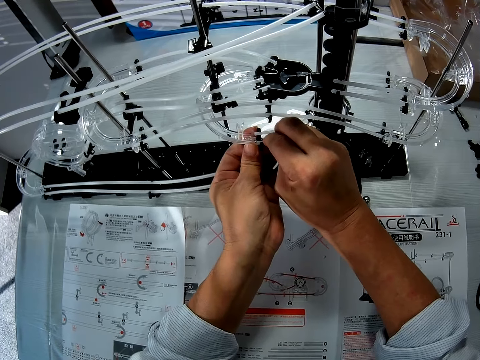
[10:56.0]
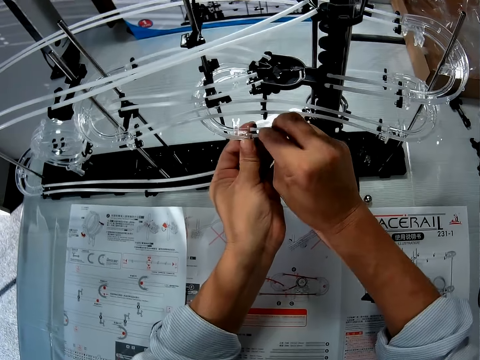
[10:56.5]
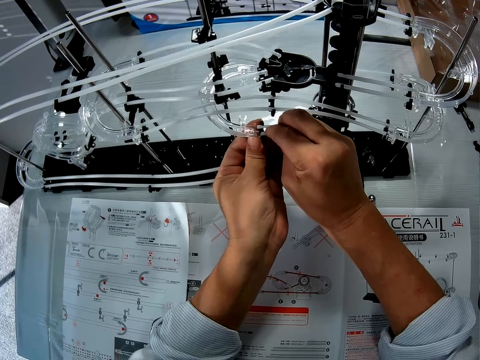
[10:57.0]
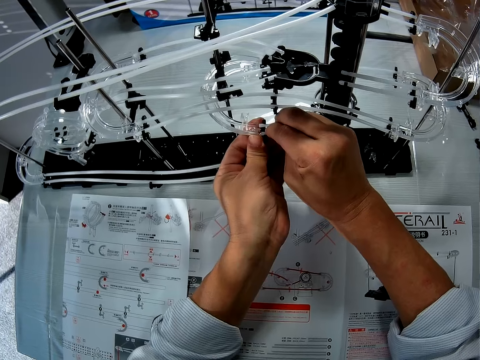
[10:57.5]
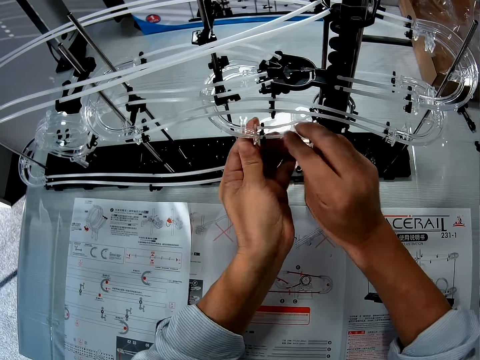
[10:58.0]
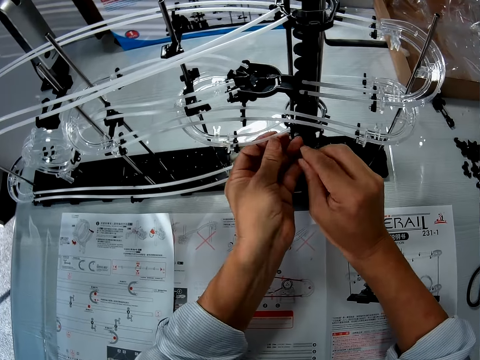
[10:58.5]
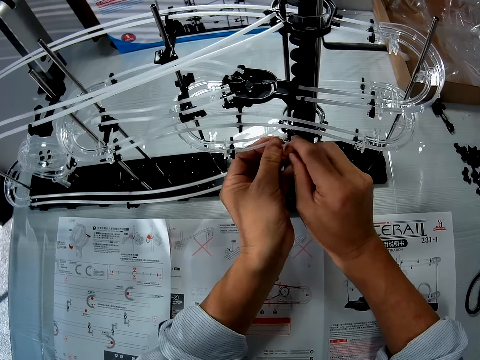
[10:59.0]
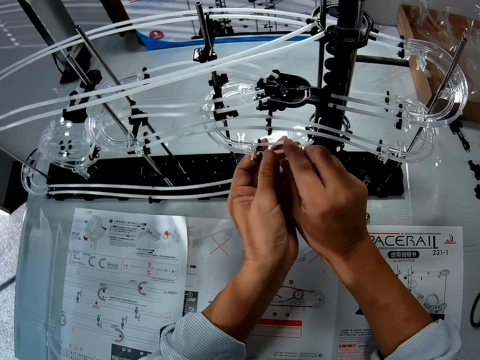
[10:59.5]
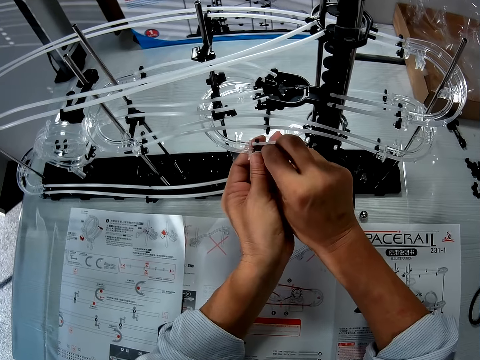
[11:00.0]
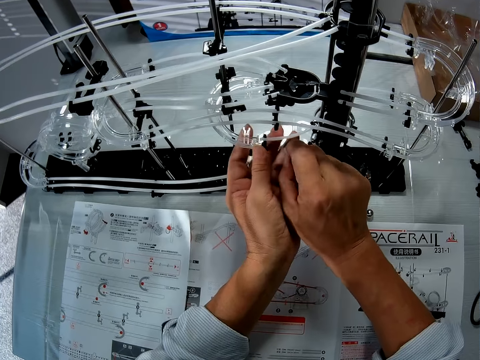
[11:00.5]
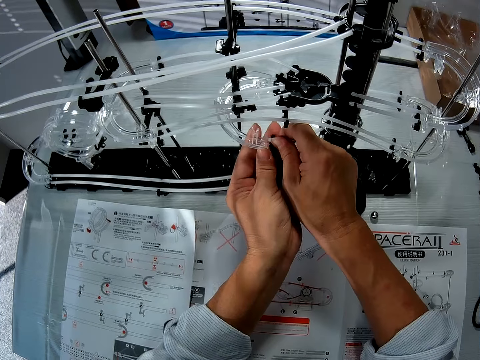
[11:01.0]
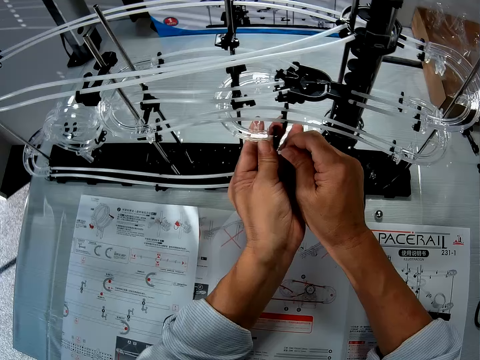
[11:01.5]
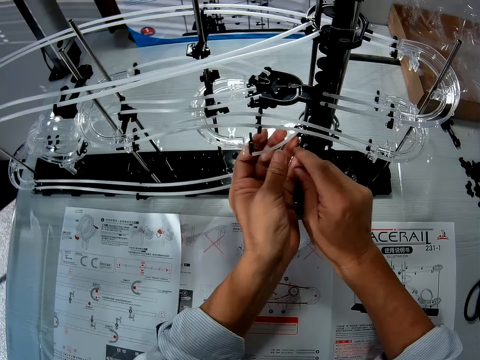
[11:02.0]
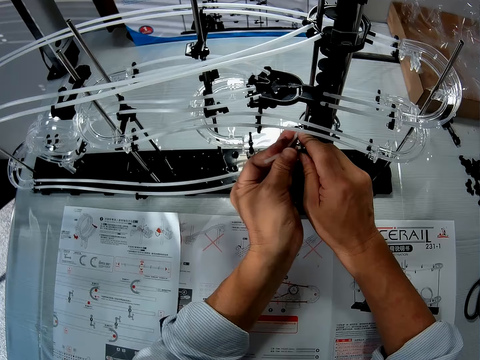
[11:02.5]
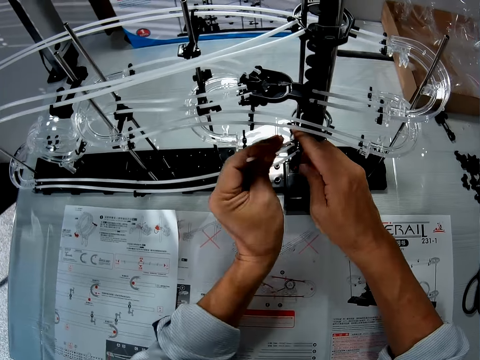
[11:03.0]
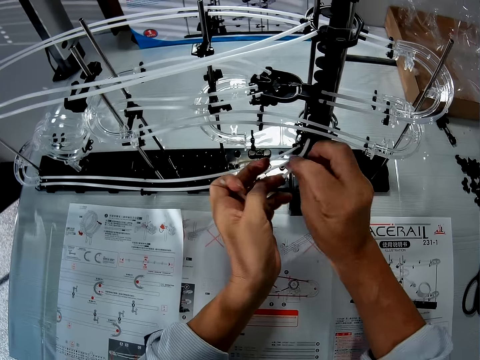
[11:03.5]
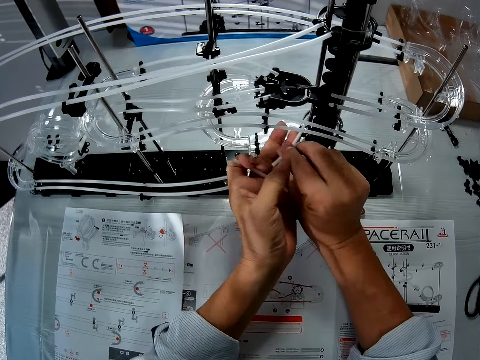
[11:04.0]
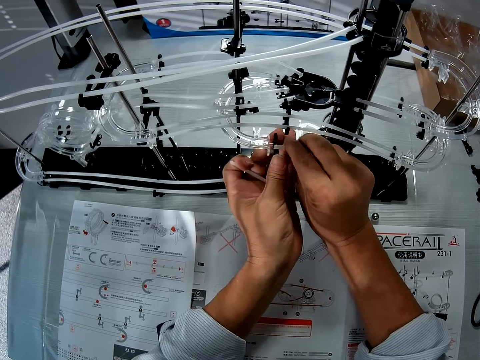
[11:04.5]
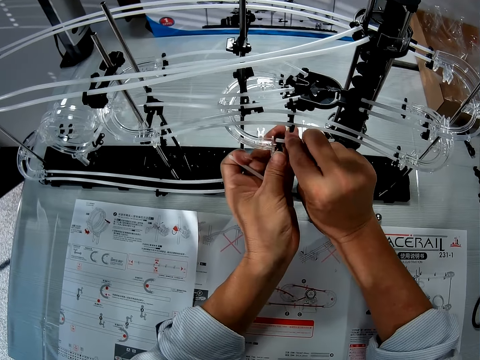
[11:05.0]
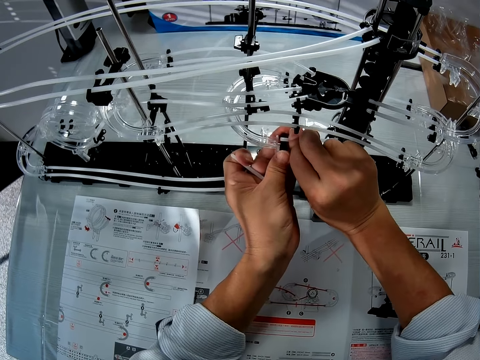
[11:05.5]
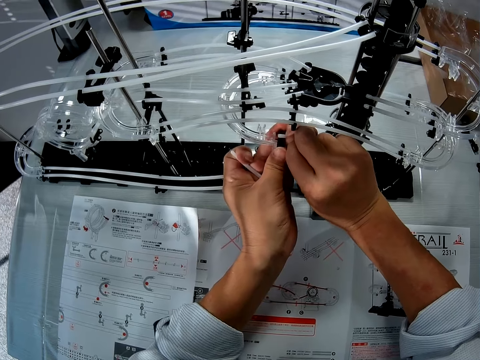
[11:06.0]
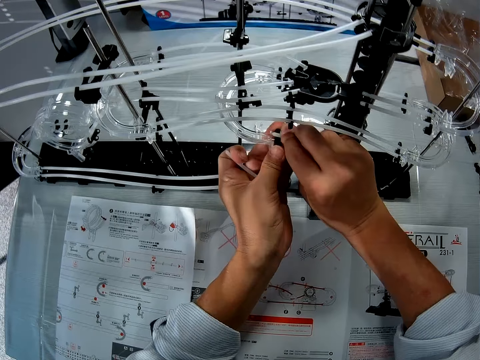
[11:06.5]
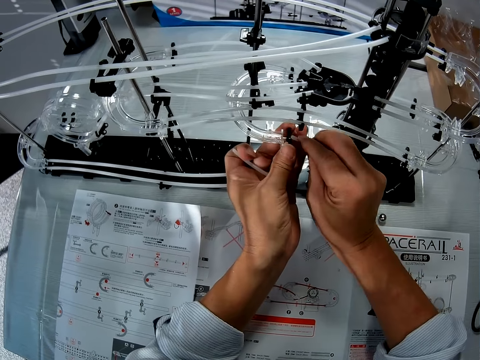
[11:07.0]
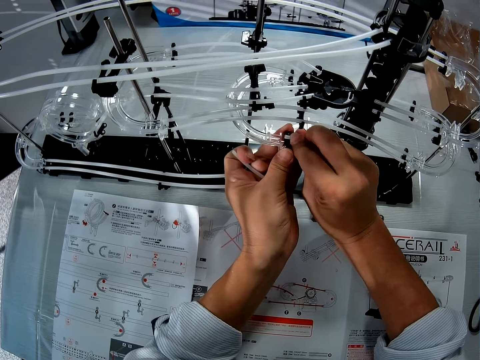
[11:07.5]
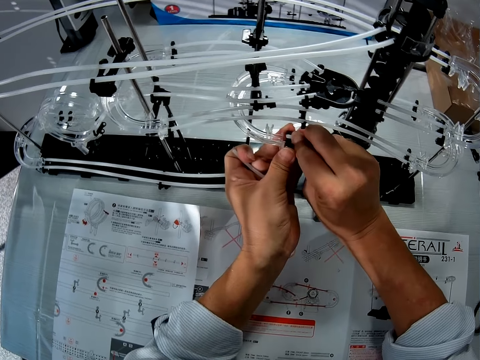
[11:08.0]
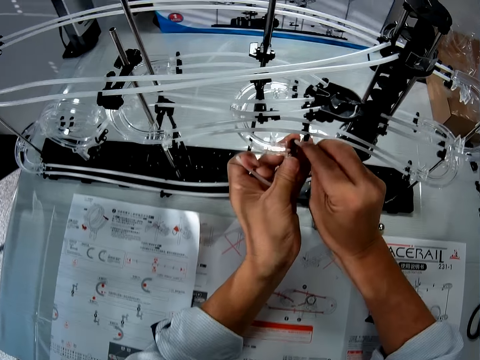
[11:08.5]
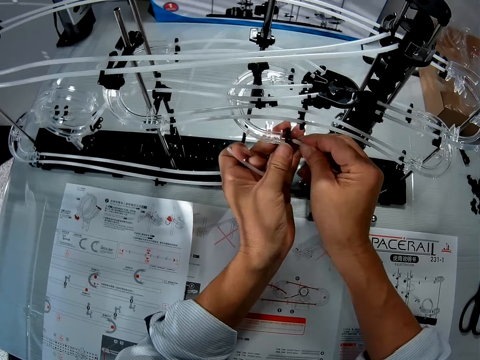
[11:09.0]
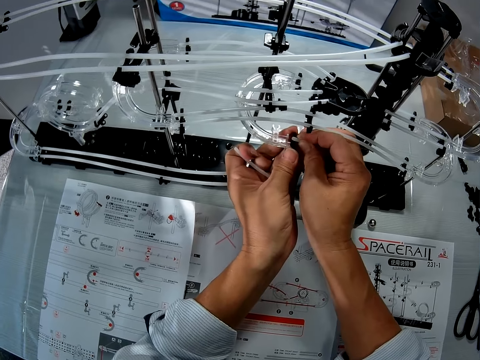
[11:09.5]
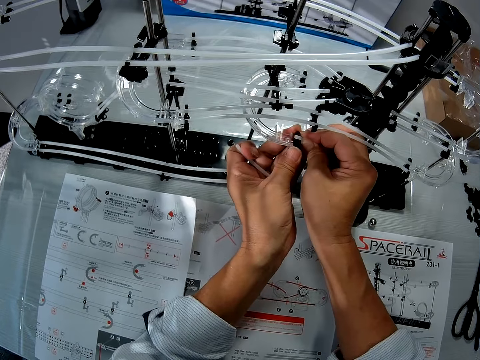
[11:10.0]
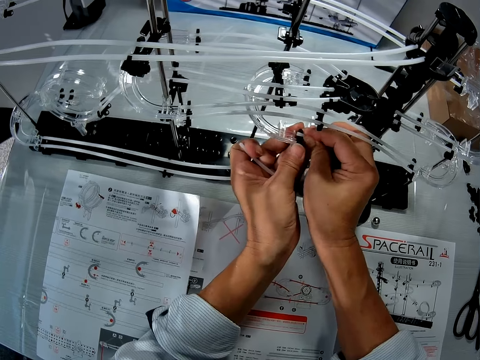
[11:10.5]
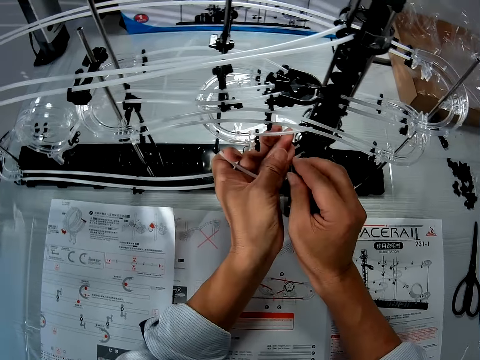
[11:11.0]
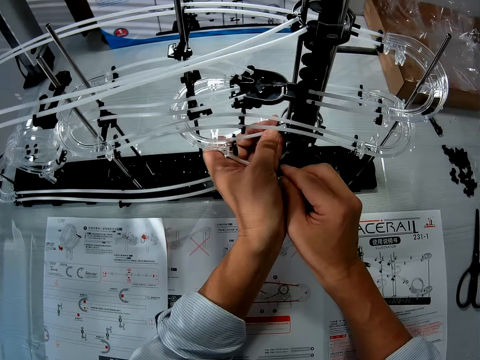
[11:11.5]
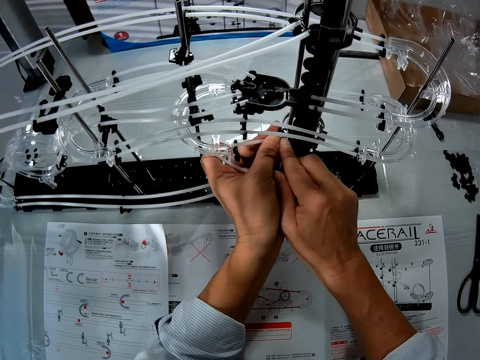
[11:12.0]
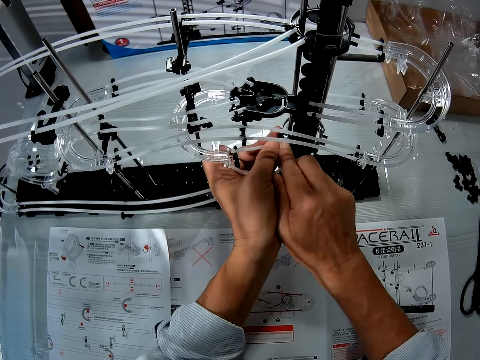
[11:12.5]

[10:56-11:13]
The camera wearer removes the part and moves the hand. They connect the space rail part. They remove the space rail part. They change the parts. They connect the part of the space rail and fix it.

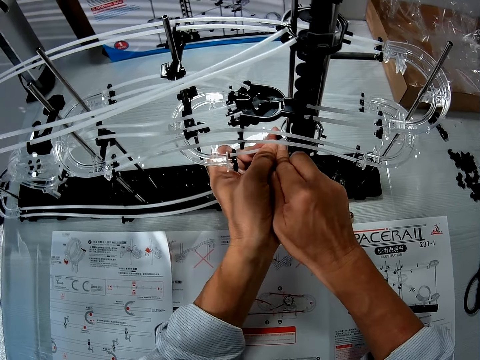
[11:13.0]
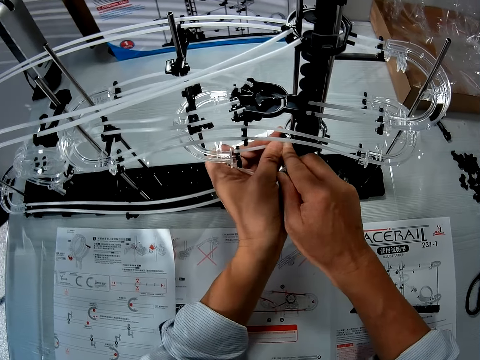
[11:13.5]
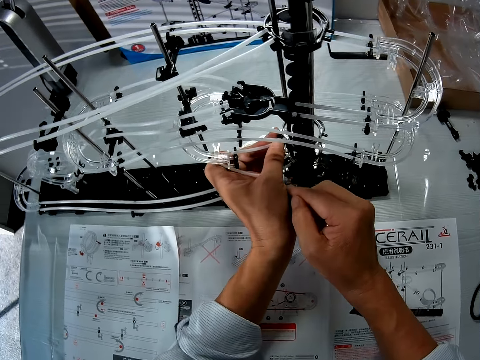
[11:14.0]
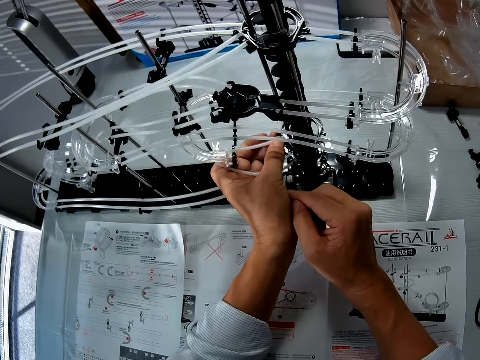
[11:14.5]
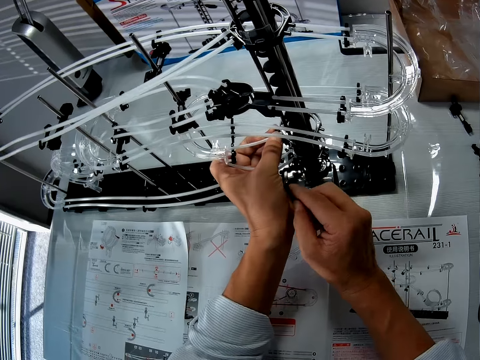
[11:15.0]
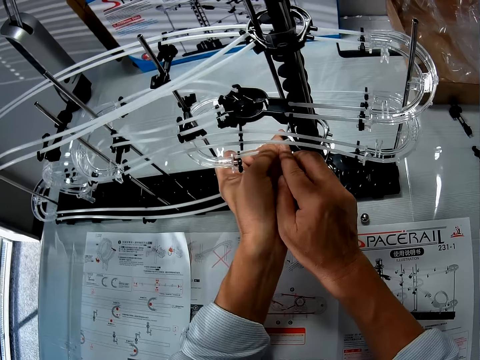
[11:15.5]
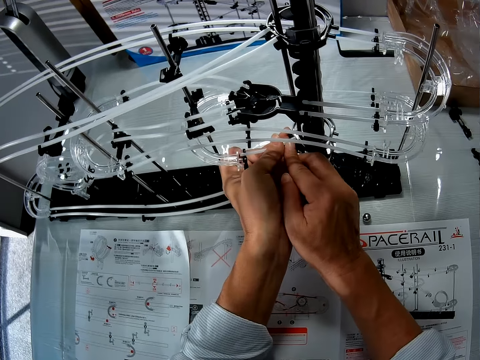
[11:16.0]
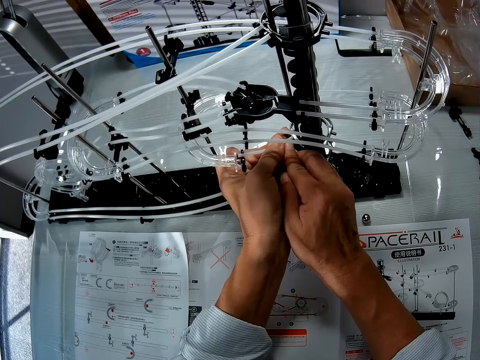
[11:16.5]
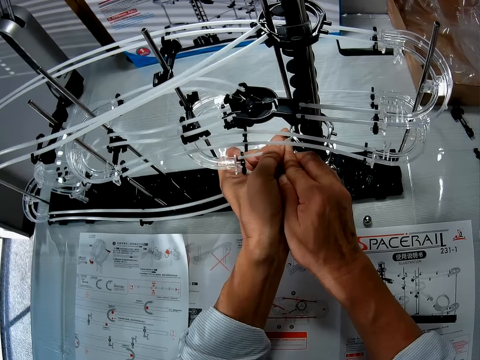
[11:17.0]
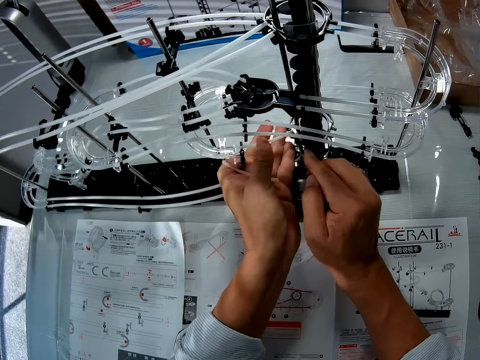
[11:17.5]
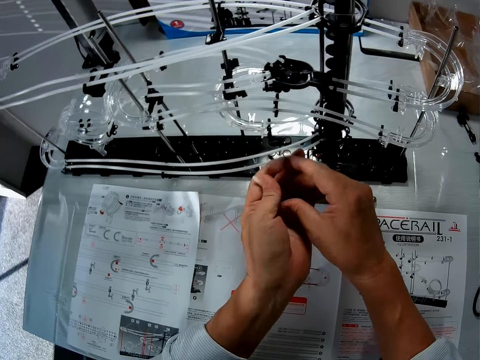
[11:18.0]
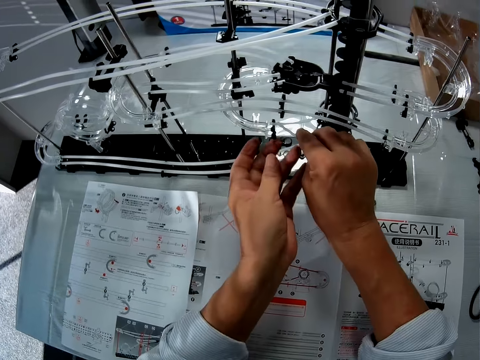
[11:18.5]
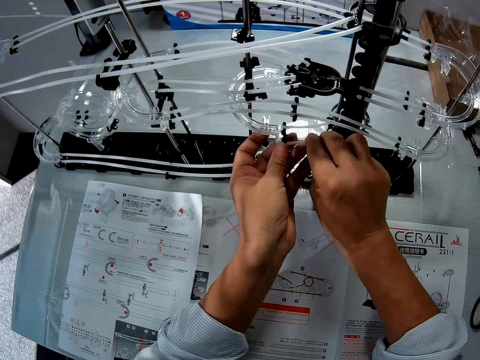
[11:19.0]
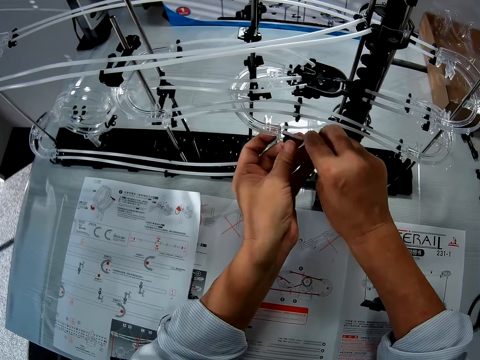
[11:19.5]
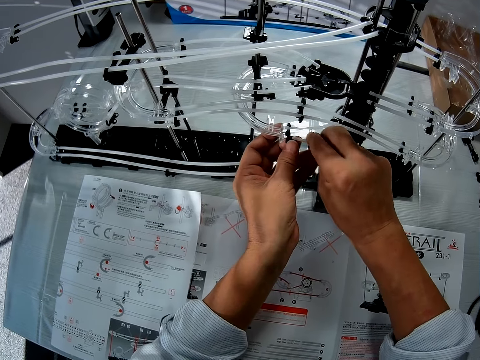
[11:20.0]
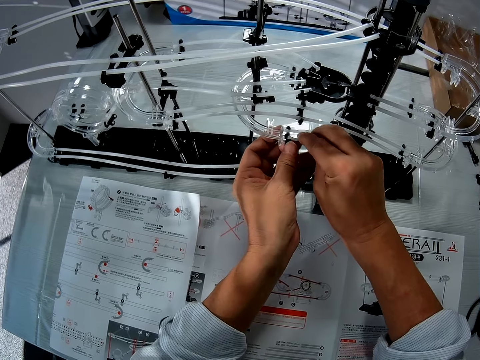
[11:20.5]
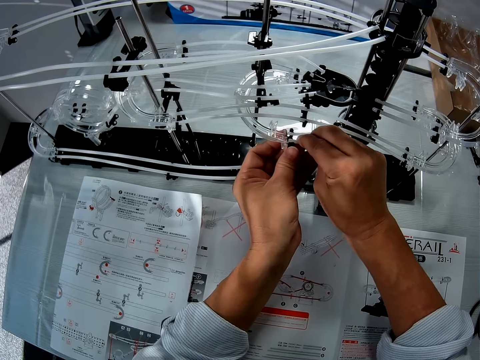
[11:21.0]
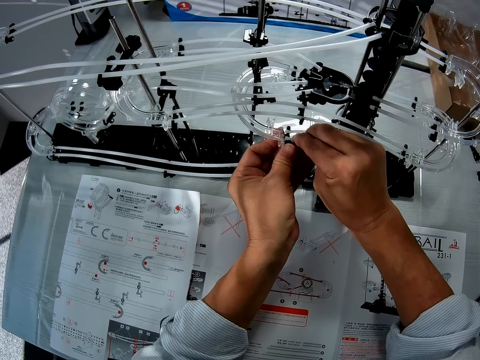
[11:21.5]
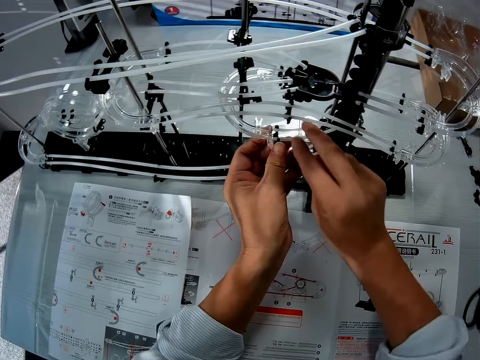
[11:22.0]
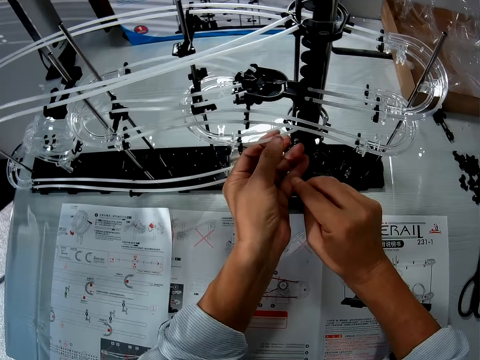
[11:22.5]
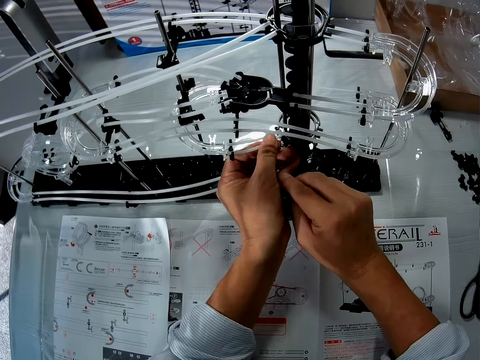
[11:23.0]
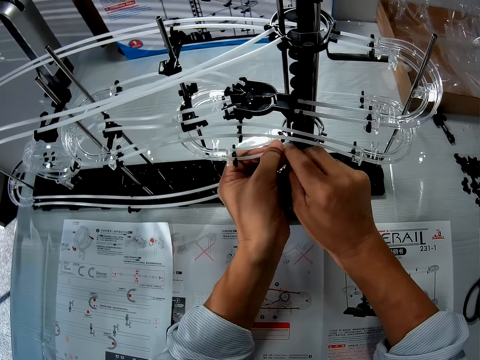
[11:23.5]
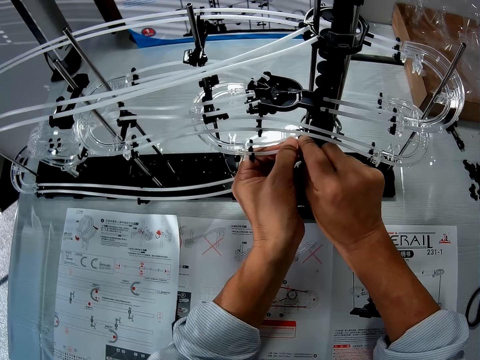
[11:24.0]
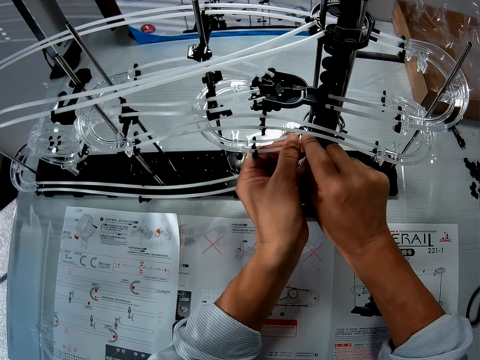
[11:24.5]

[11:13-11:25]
The camera wearer connects another part of the space rail.
